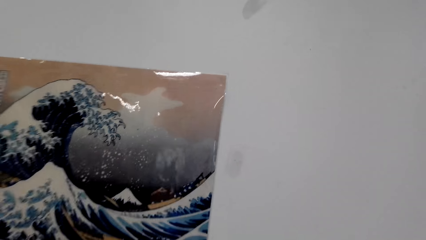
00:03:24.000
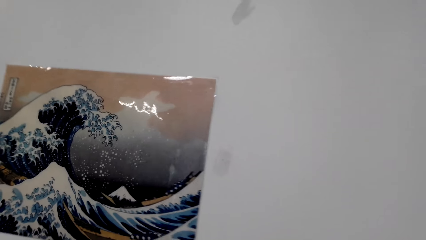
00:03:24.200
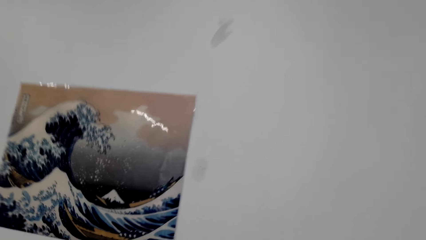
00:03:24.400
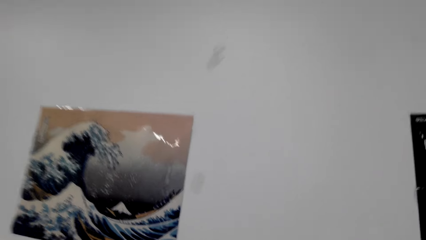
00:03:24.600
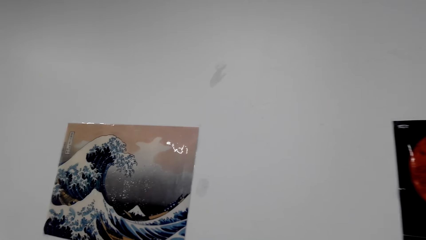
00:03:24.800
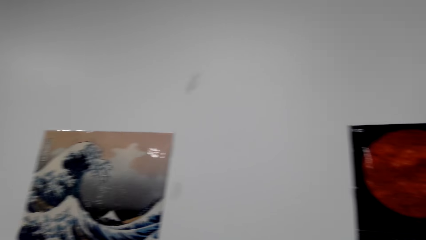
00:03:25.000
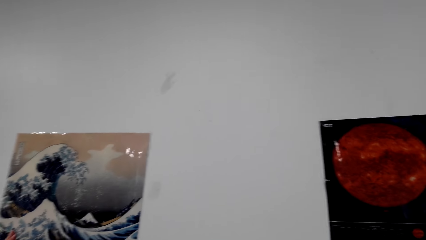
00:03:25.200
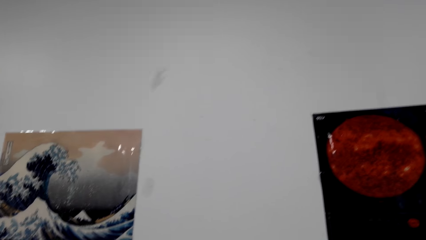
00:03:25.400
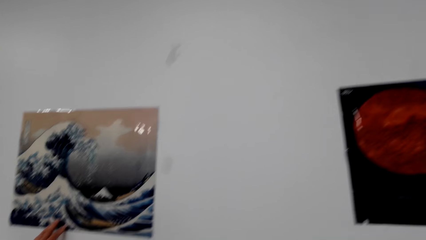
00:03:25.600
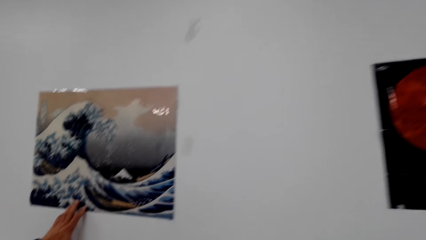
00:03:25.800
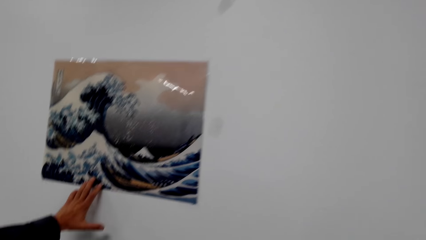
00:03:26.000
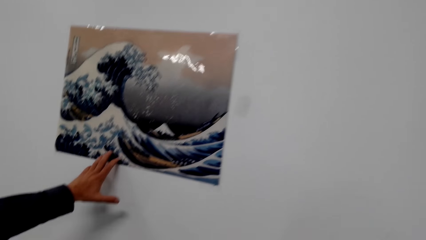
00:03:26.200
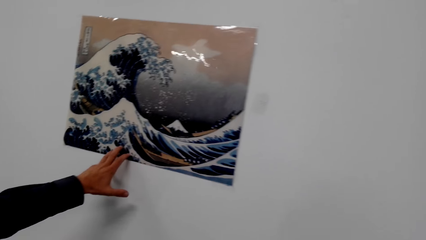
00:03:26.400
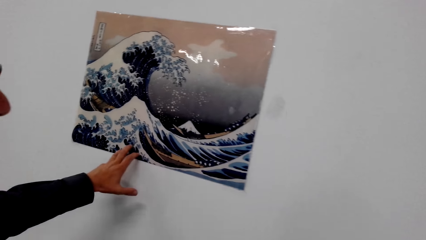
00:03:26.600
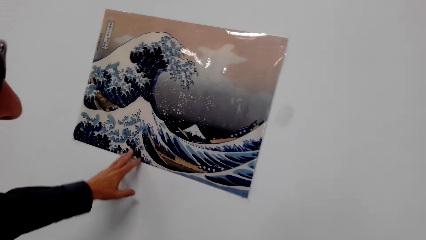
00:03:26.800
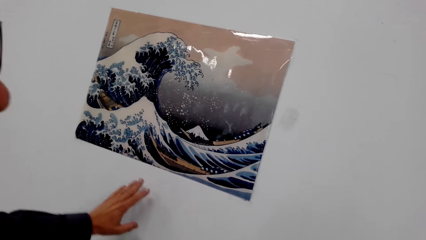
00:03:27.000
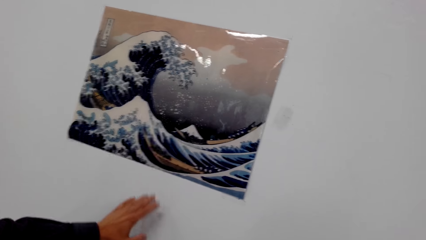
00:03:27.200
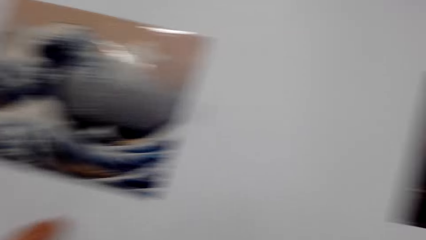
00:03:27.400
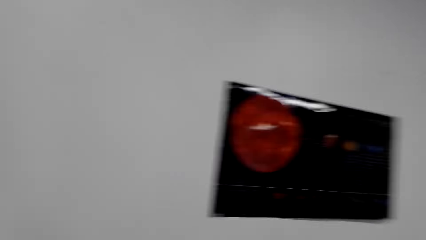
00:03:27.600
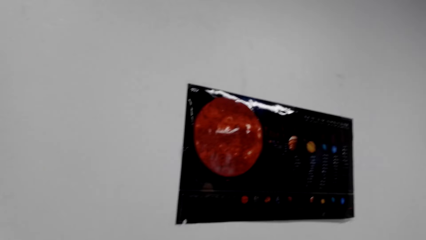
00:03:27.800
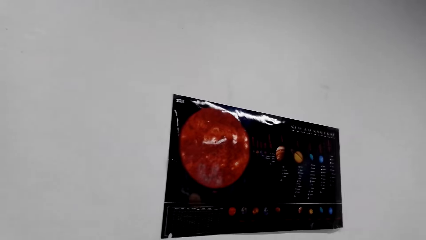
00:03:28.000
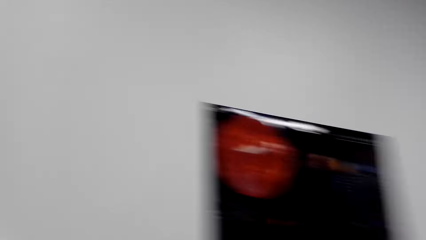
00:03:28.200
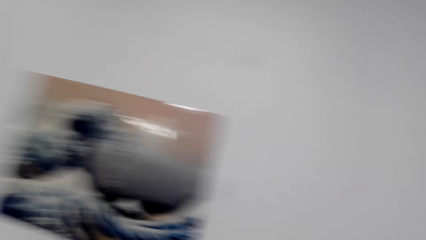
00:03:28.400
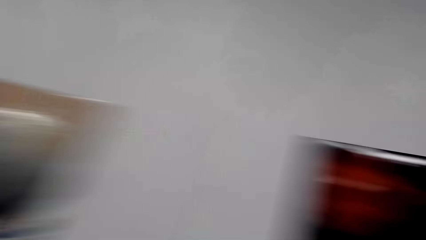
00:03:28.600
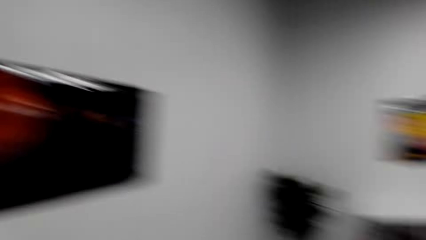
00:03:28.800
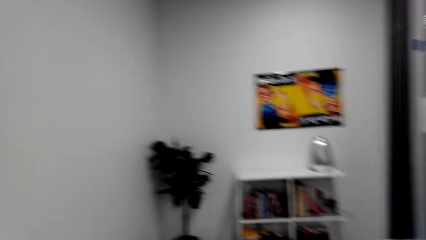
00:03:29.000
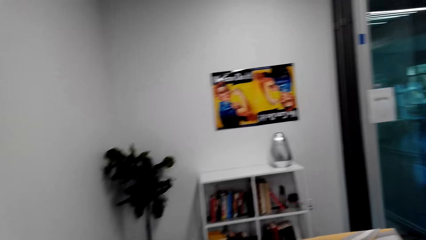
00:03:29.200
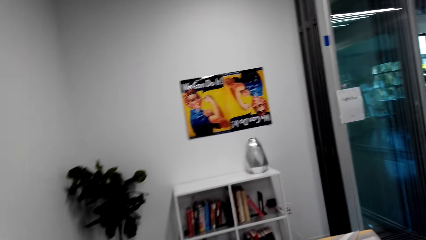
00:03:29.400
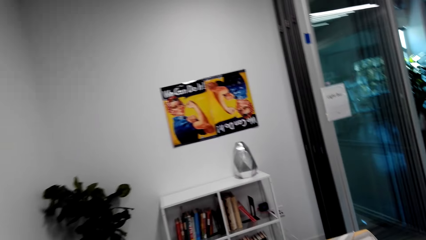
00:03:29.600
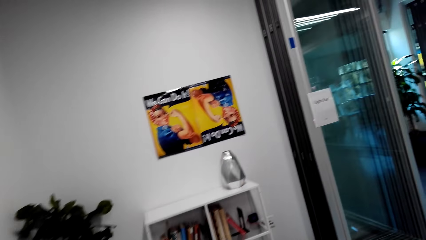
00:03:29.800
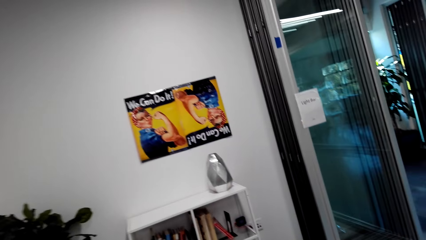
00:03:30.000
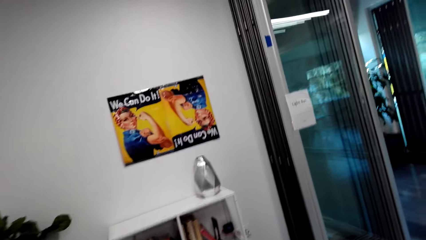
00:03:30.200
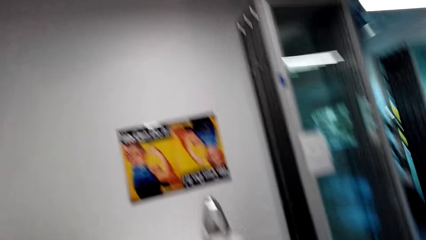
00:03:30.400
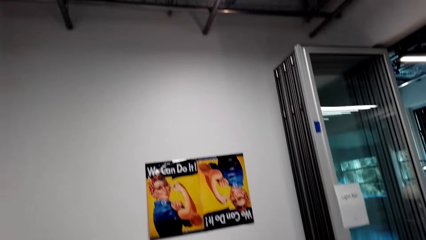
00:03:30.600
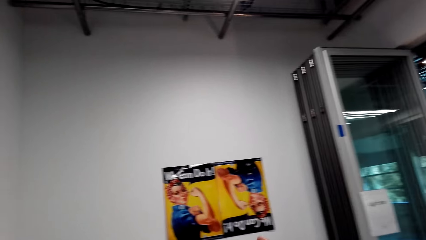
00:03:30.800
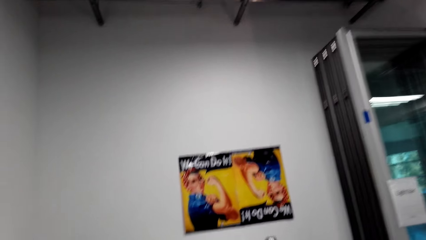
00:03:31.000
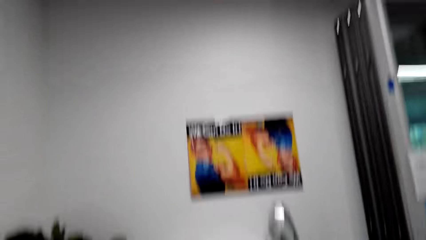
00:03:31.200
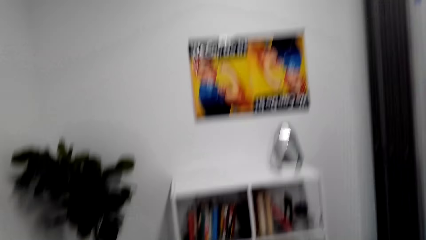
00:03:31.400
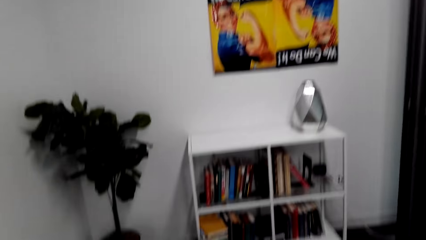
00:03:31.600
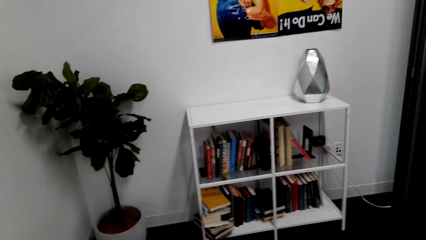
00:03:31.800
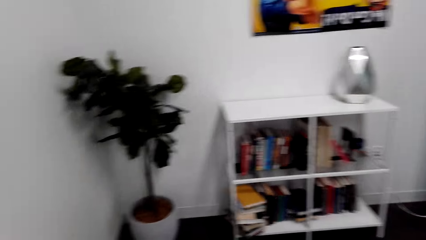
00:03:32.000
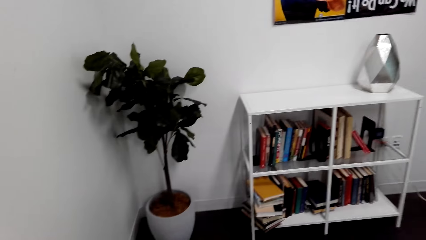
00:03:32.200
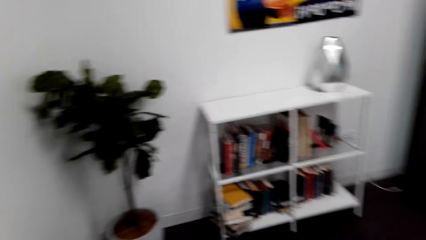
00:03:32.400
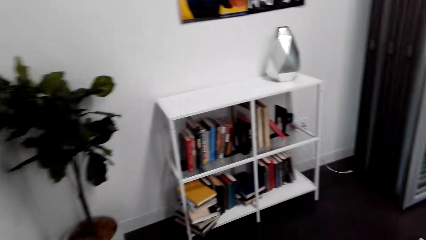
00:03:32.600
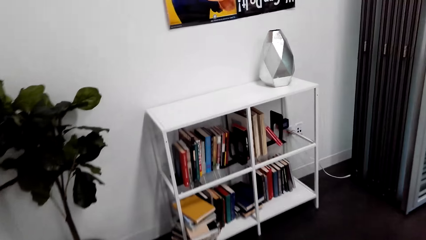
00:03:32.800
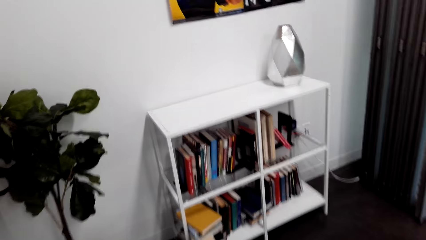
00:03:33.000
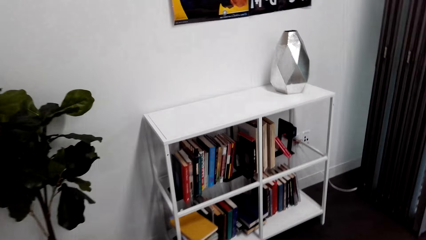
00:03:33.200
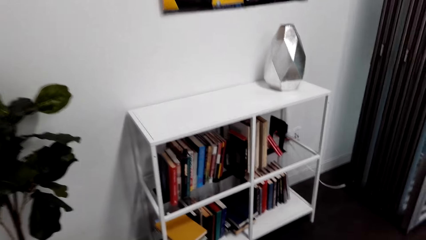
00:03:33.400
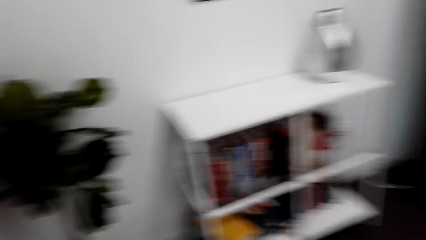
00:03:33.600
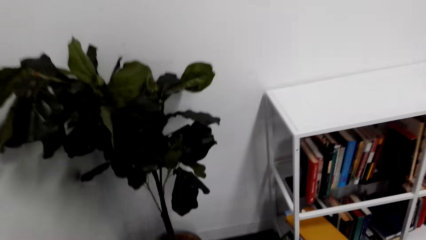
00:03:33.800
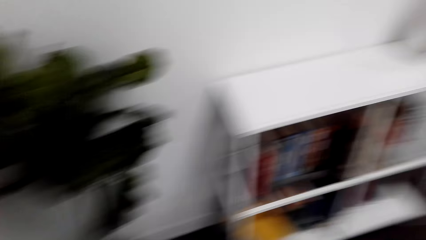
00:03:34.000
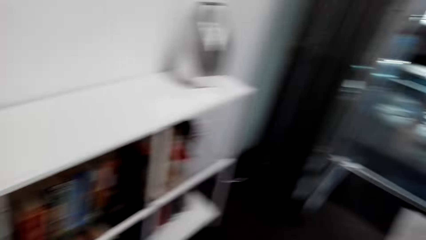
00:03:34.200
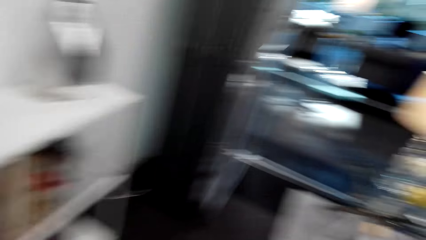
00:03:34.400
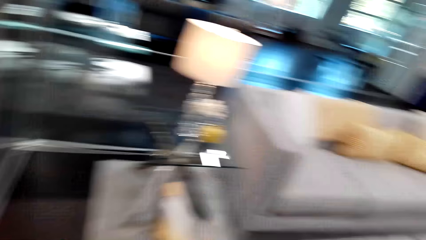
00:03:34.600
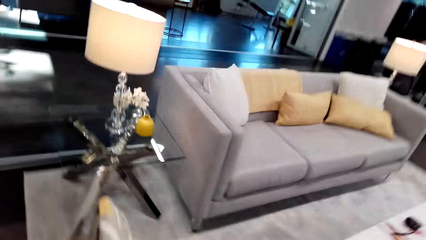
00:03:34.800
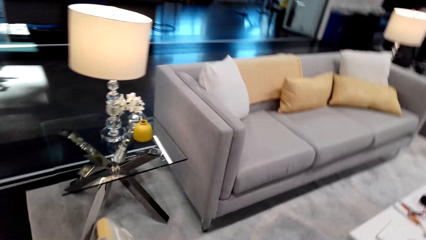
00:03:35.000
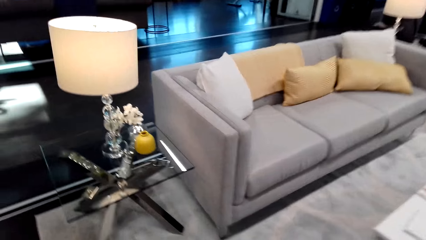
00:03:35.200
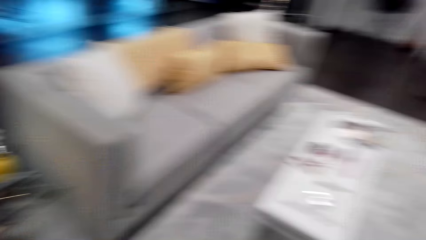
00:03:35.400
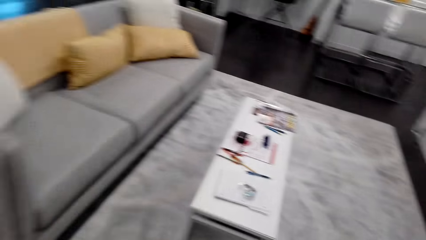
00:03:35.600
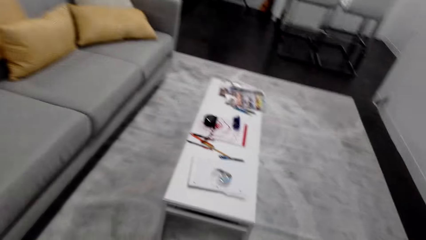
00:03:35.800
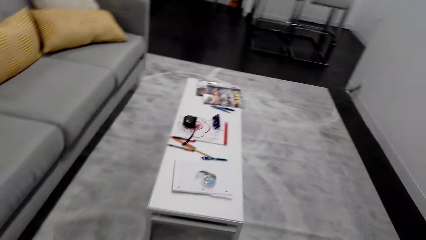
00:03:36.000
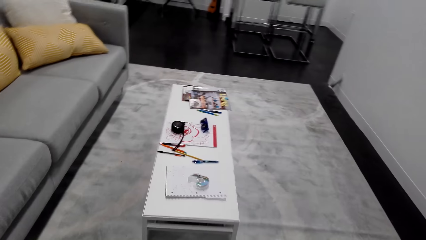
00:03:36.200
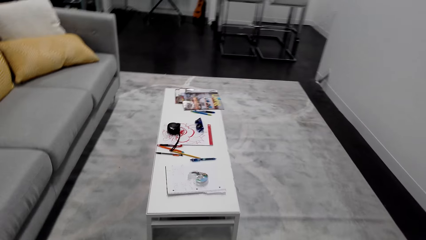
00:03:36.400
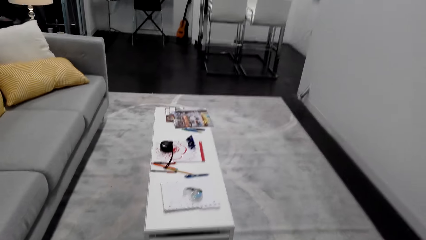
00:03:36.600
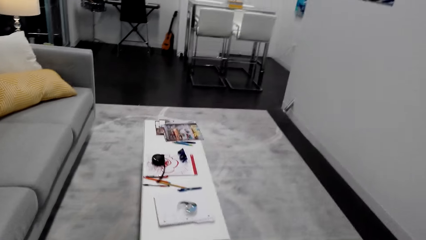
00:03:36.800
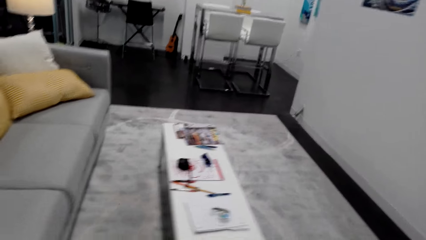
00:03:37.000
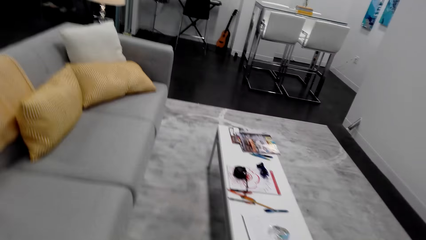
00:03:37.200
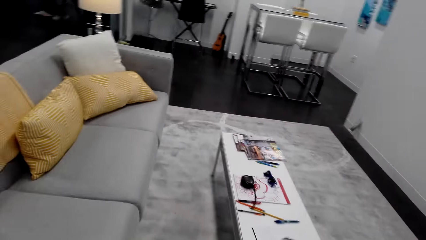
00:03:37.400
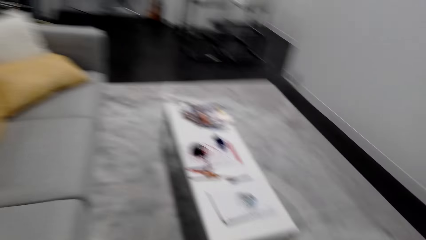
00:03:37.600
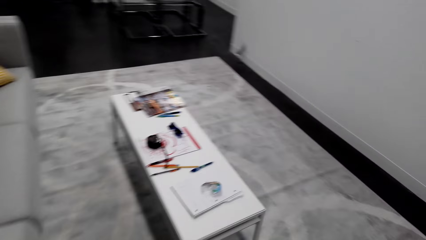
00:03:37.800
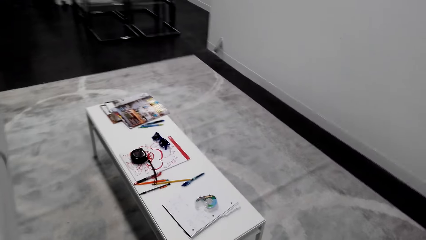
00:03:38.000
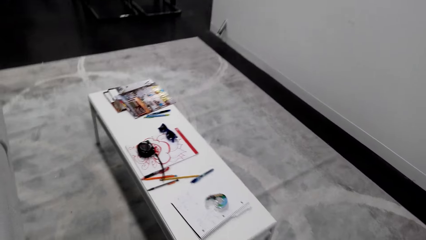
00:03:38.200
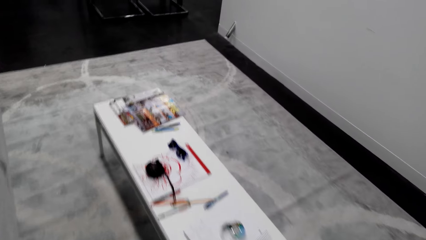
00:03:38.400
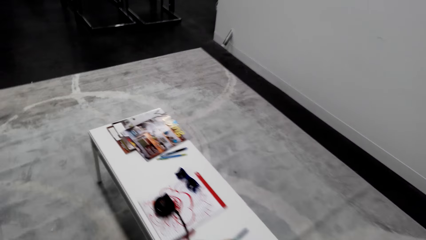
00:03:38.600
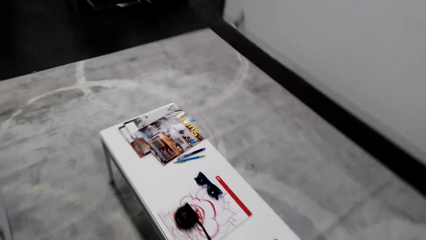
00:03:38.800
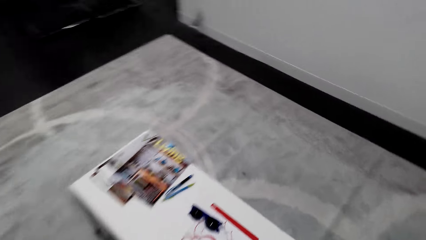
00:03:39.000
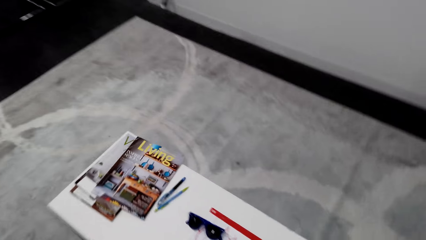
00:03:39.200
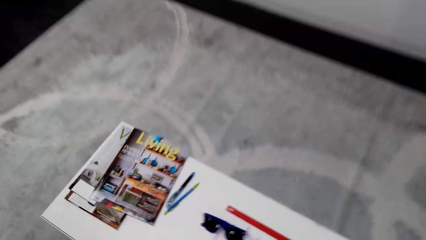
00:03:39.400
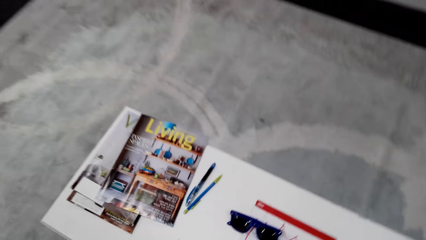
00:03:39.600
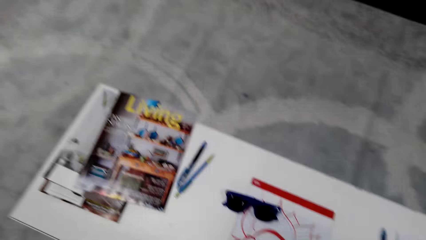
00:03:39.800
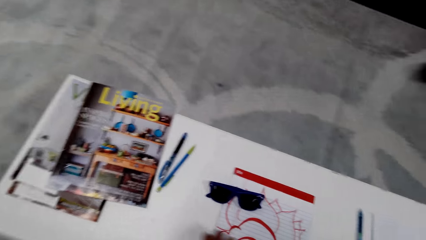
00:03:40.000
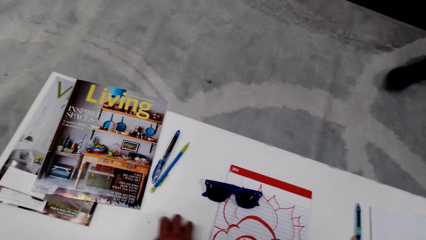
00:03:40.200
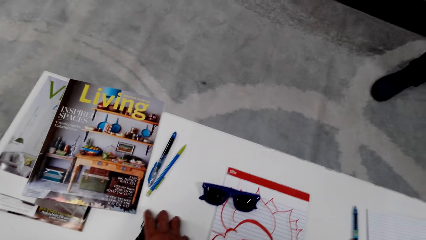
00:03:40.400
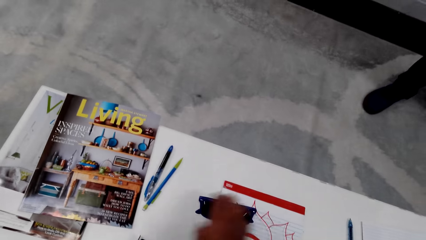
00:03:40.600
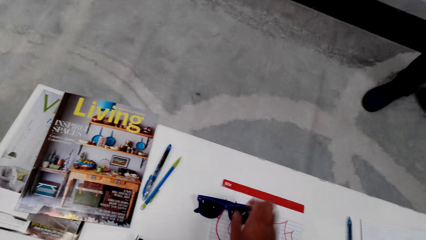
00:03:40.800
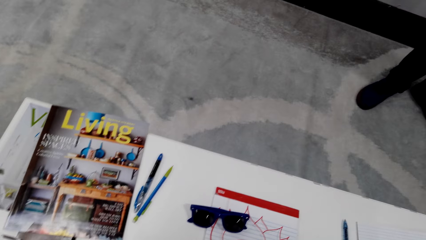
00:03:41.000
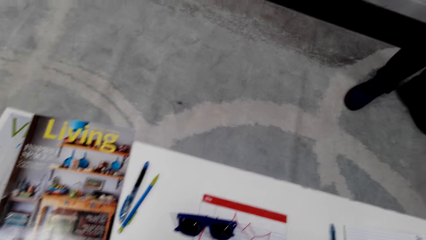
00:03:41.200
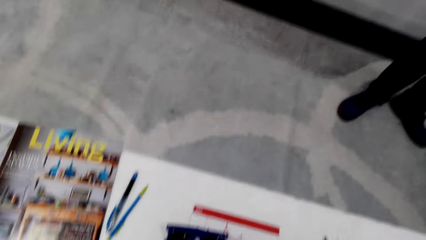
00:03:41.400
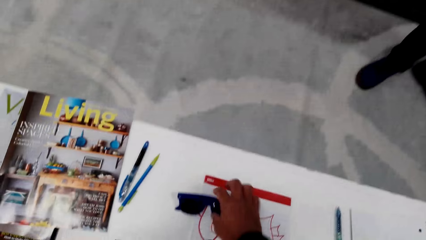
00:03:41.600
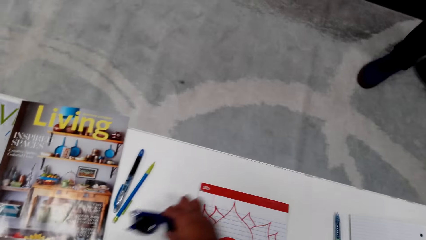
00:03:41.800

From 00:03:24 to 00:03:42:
A person touches the portrait on the wall. Someone moves around the room with the person. Someone pulls something on the table and holds the sunglasses on the table.
